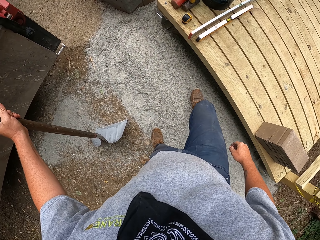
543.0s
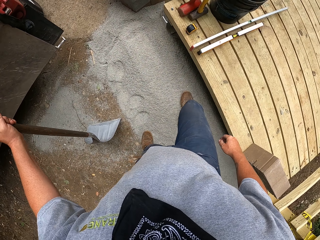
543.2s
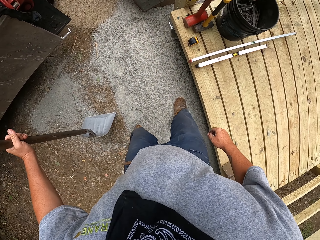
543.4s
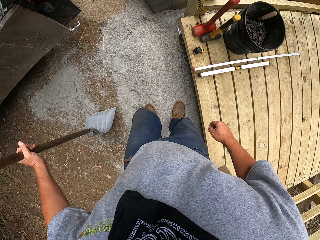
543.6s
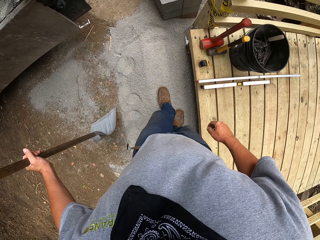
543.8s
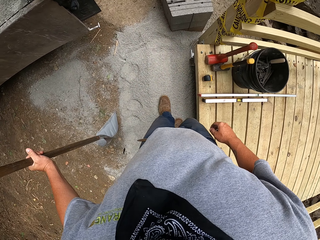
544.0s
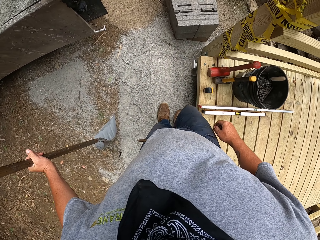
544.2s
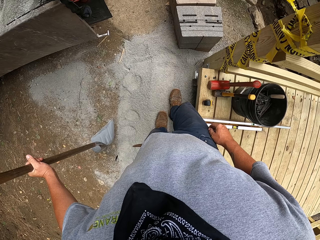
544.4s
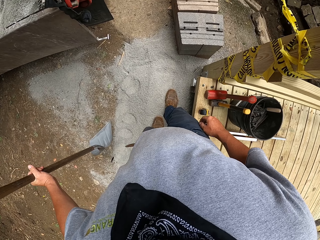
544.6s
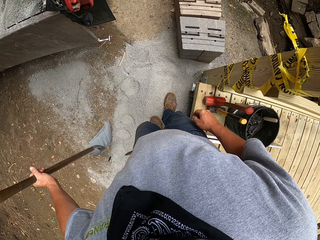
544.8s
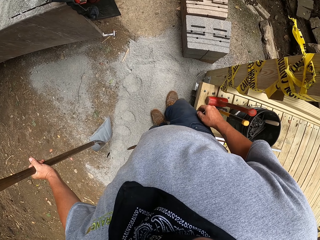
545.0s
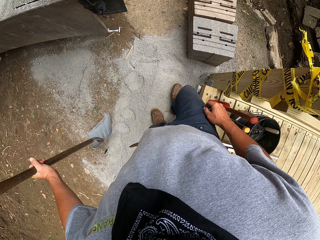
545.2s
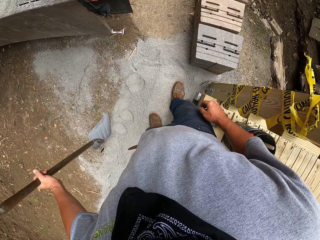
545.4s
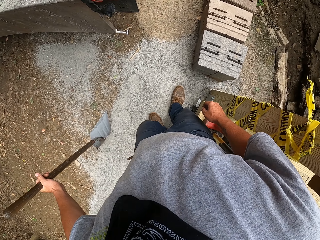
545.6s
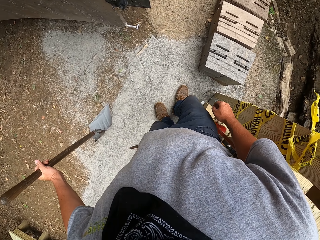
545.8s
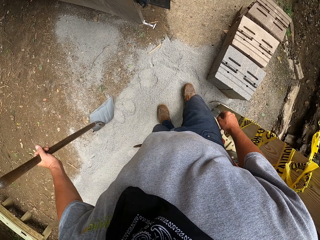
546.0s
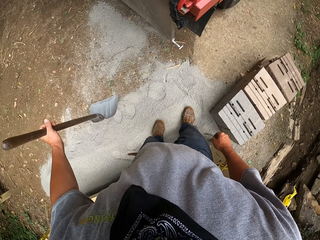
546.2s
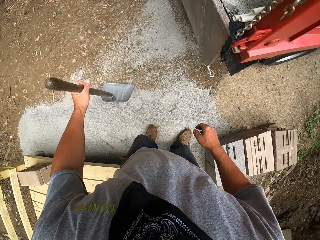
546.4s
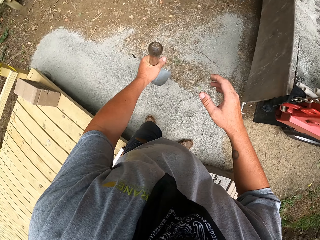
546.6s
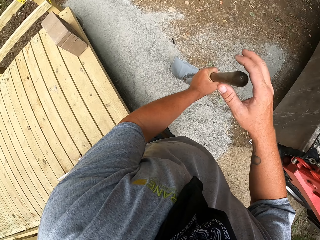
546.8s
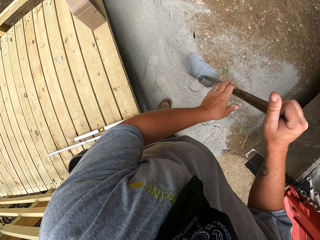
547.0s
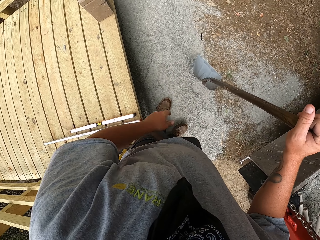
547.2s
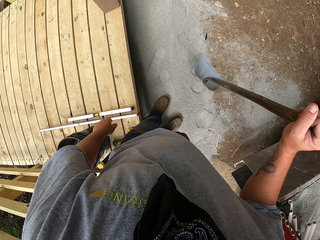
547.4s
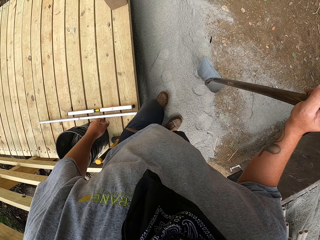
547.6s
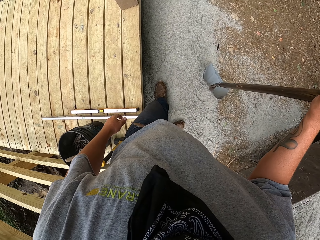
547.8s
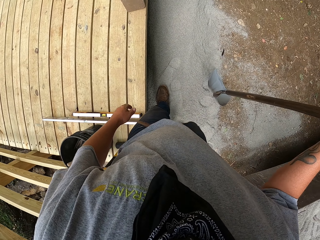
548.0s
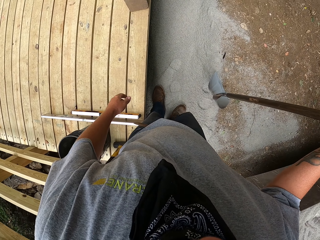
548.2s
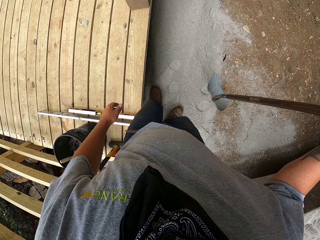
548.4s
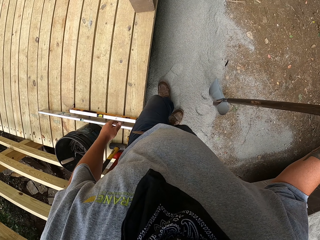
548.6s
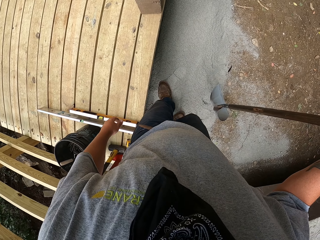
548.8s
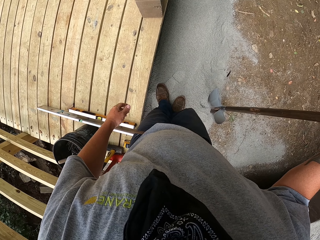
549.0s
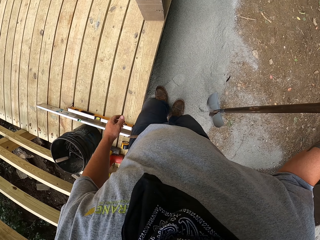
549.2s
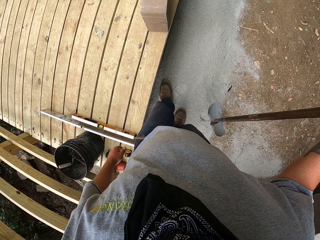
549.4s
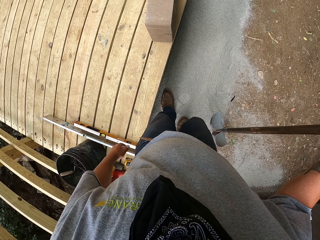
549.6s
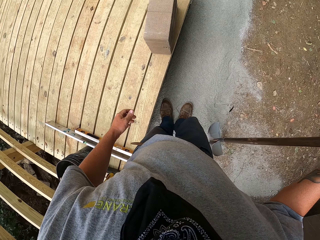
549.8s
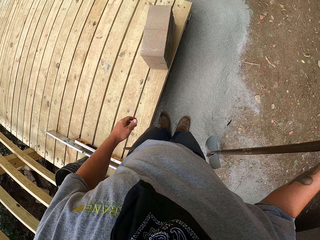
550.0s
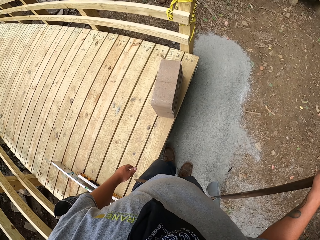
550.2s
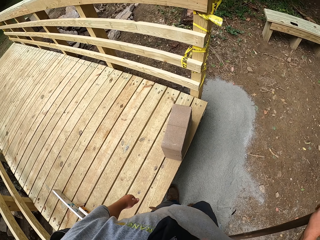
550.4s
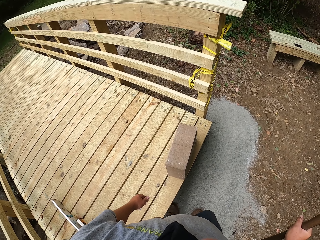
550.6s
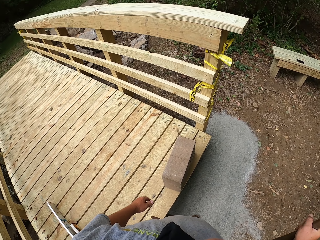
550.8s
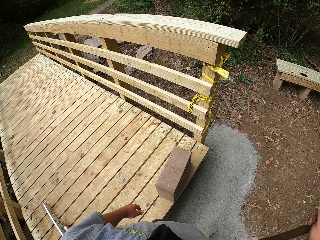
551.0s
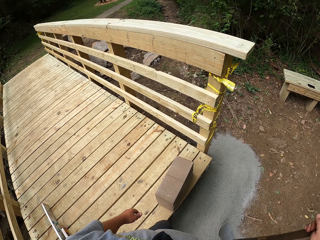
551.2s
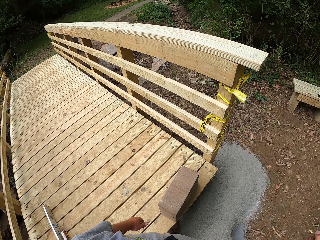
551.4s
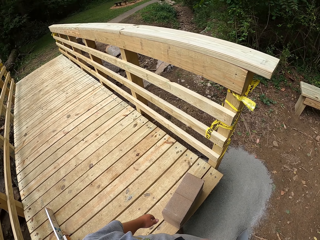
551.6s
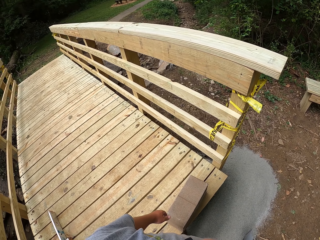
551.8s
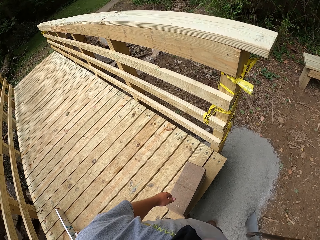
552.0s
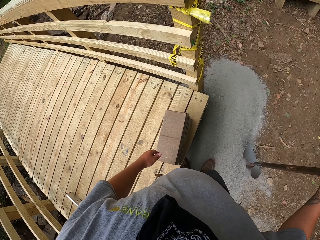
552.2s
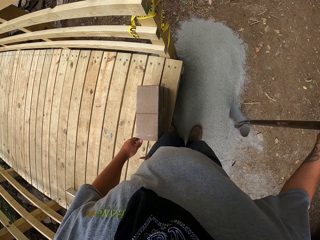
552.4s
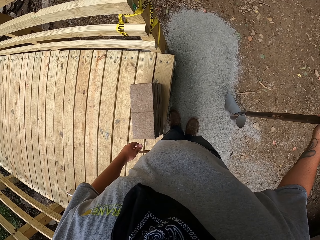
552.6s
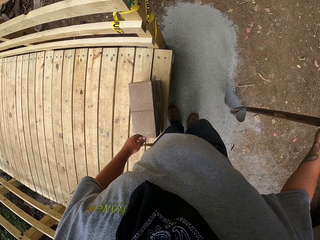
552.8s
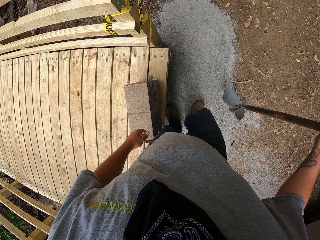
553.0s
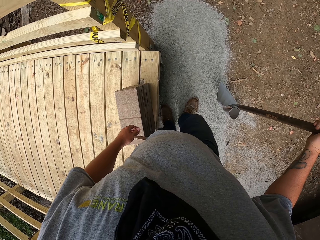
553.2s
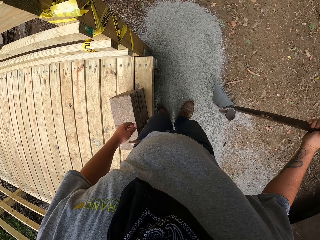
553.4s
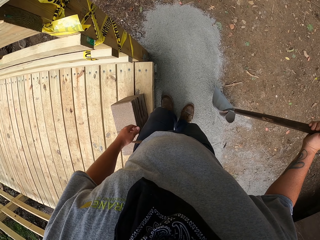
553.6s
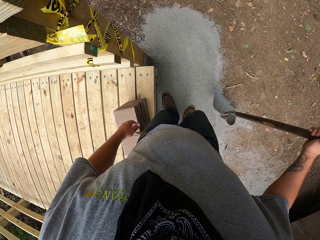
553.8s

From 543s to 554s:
The camera wearer presses the sand on the ground with his legs.

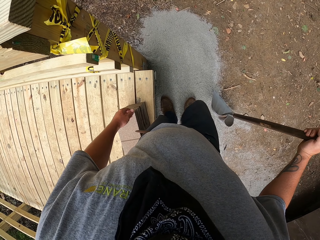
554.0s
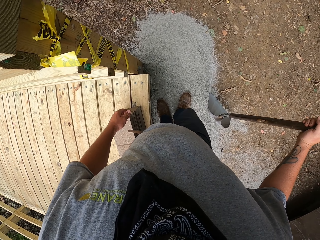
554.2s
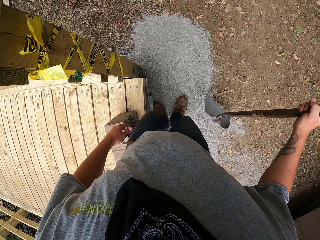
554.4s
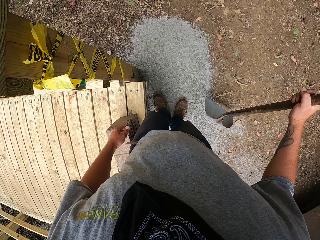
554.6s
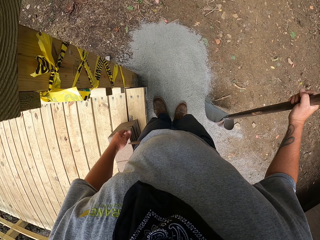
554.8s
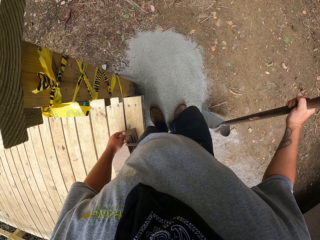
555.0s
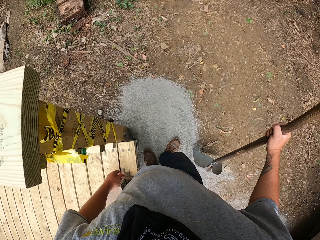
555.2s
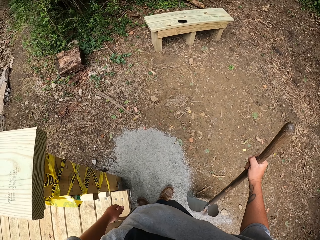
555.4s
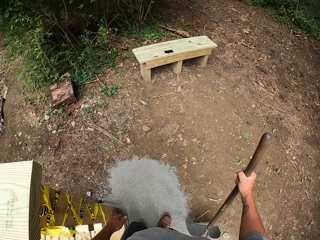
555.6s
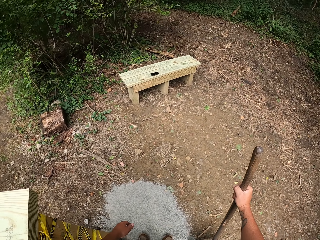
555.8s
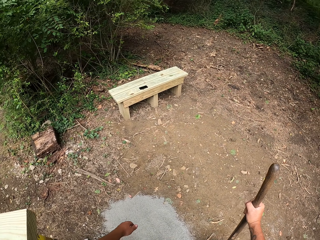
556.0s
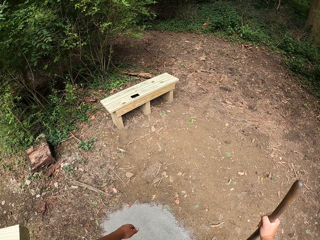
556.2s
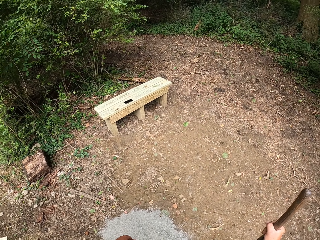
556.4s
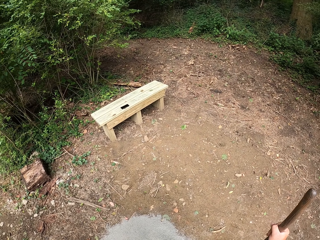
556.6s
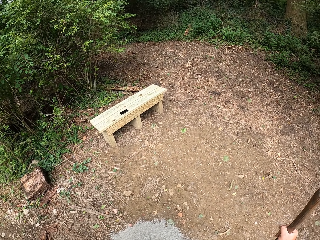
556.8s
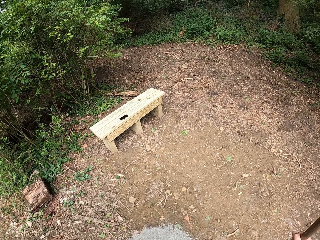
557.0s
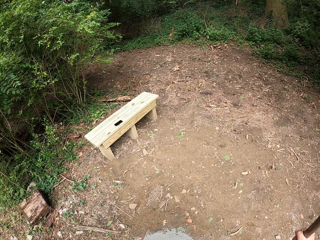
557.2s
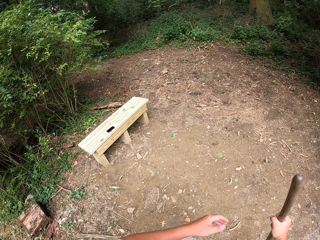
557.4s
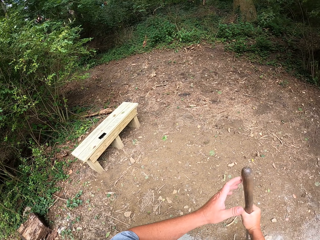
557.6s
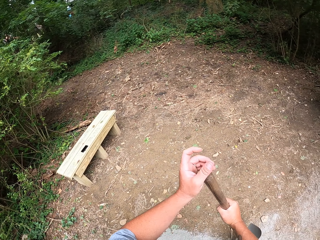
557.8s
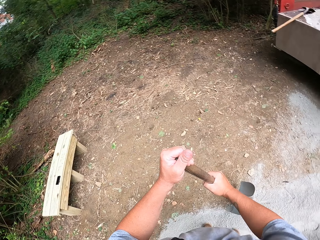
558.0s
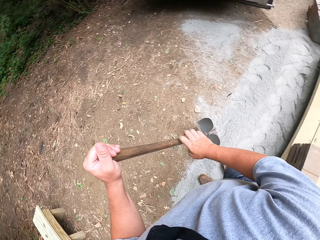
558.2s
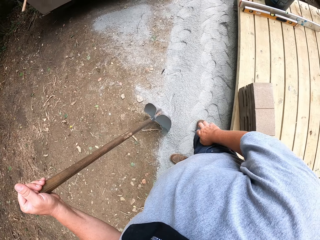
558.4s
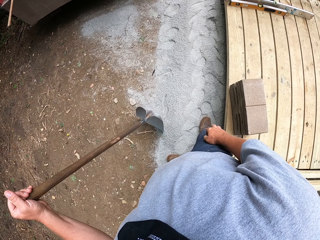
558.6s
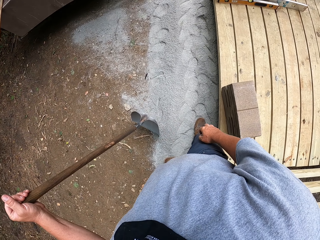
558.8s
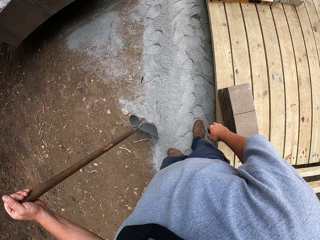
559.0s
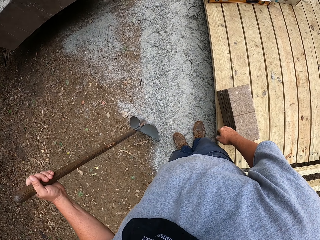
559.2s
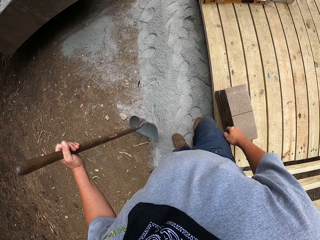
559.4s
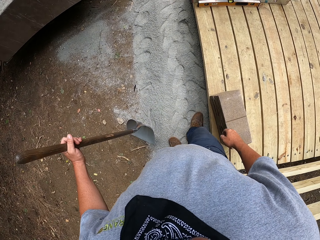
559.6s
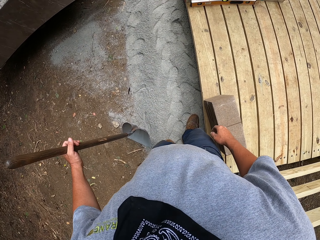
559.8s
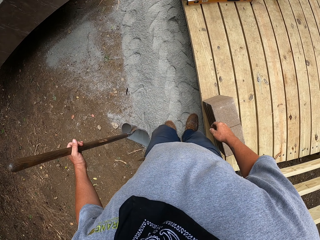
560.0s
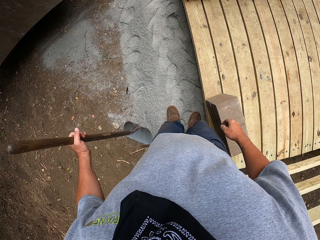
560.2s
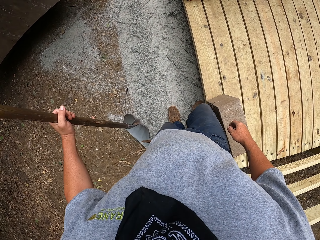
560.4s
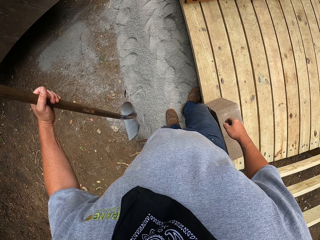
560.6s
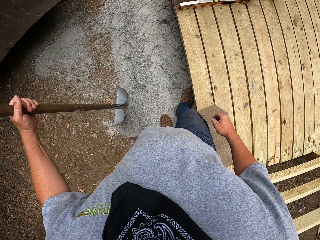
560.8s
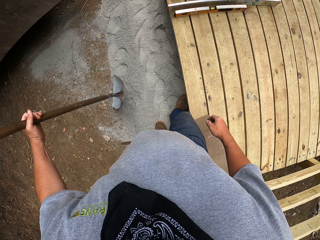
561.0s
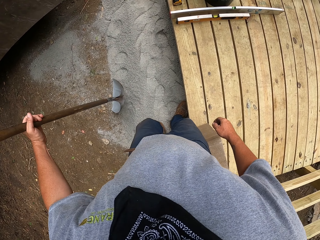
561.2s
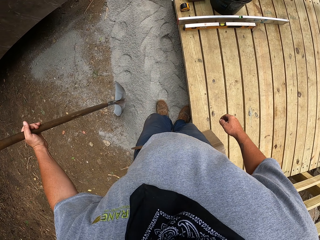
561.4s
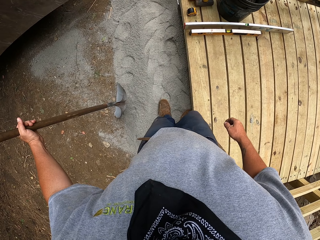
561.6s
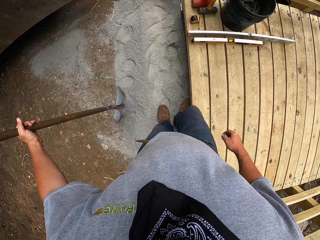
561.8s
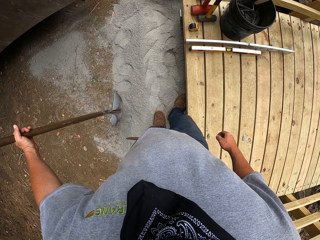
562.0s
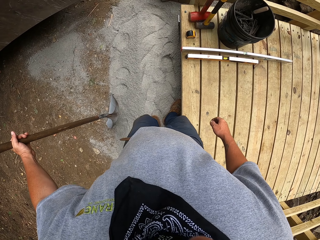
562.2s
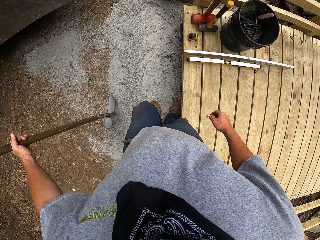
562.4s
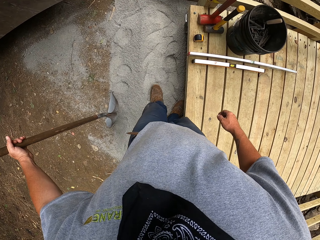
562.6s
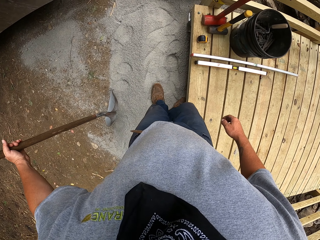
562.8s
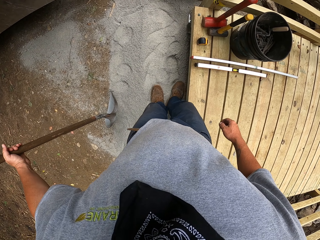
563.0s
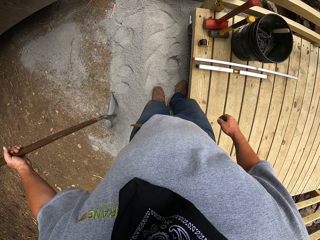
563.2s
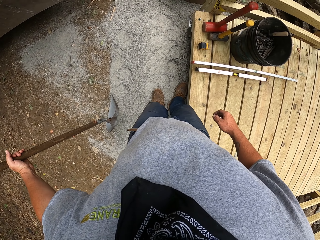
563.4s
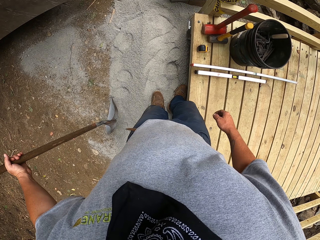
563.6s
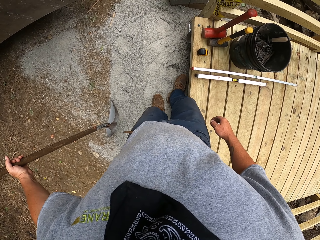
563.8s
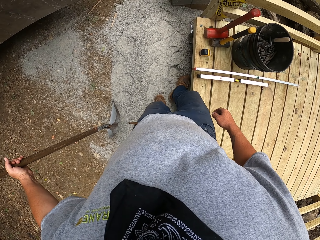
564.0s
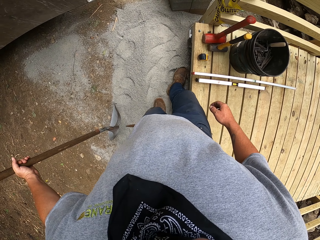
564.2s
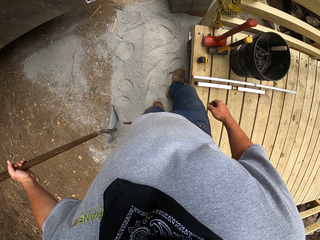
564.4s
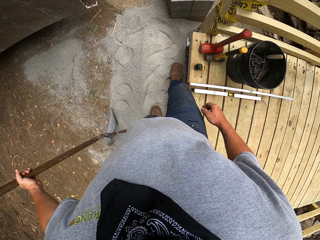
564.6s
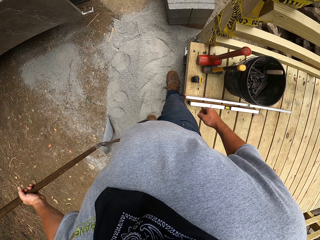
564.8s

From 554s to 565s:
The camera wearer holds the spade with the left hand. He levels the cement with his legs.
